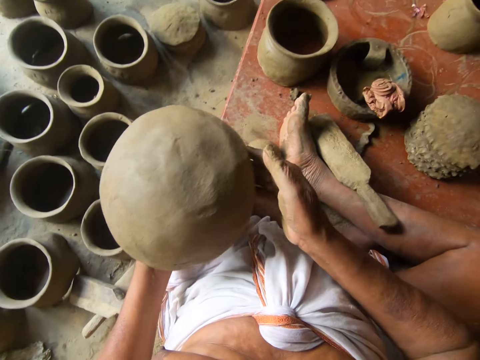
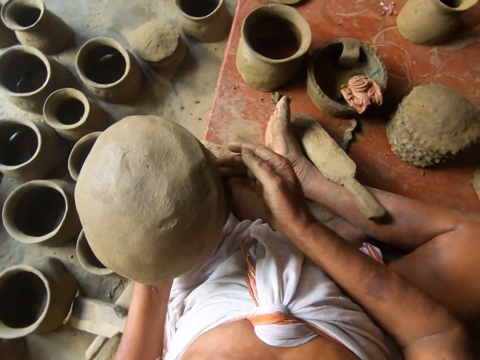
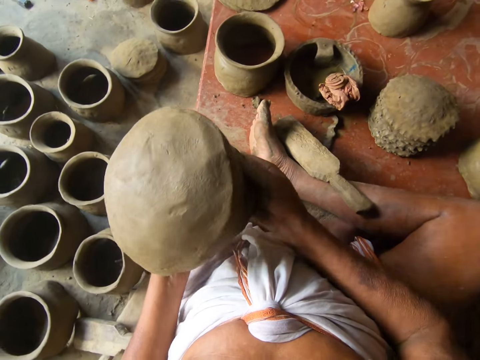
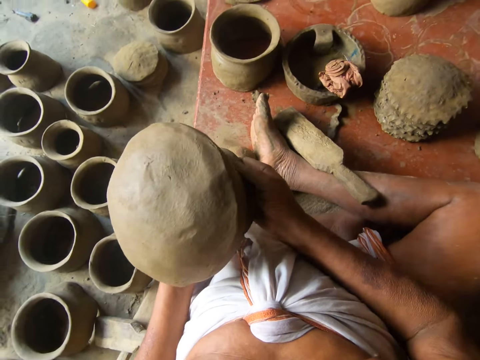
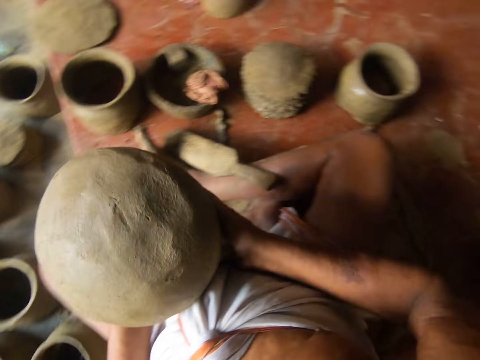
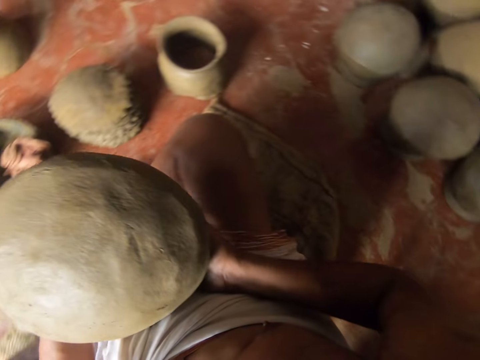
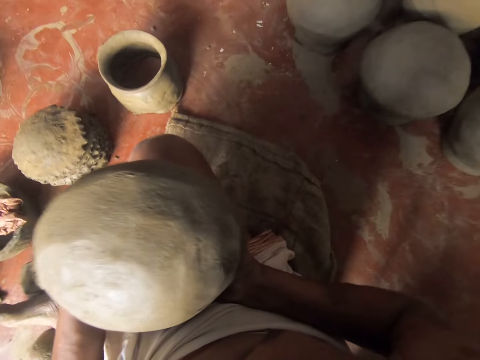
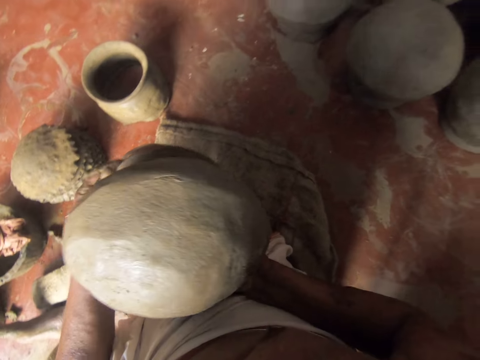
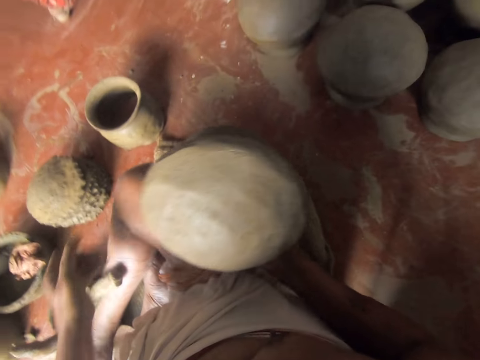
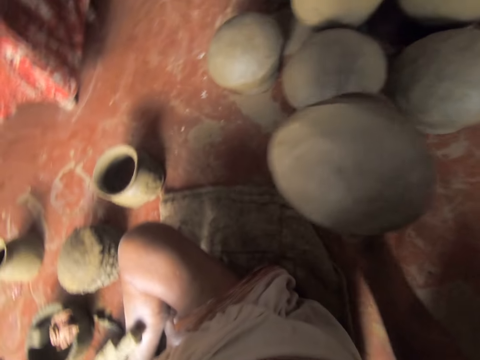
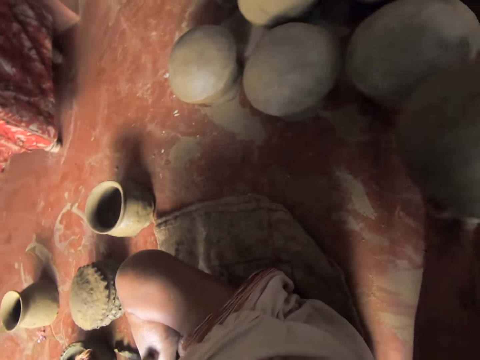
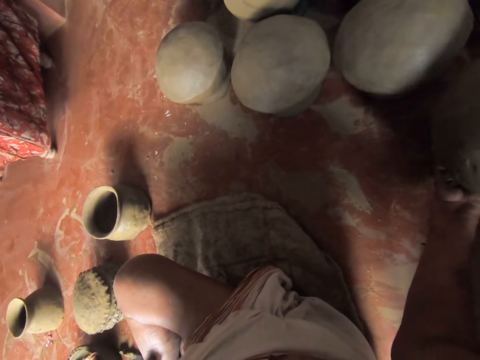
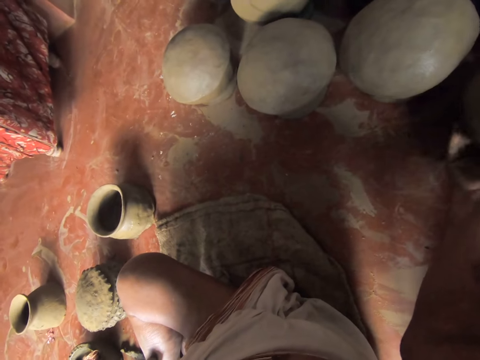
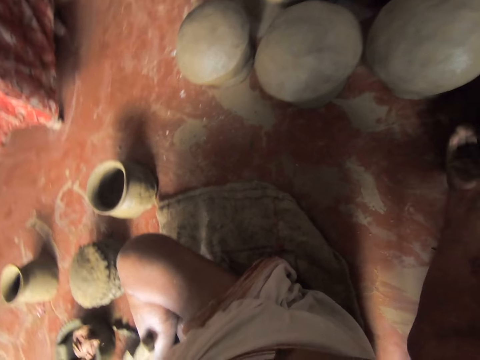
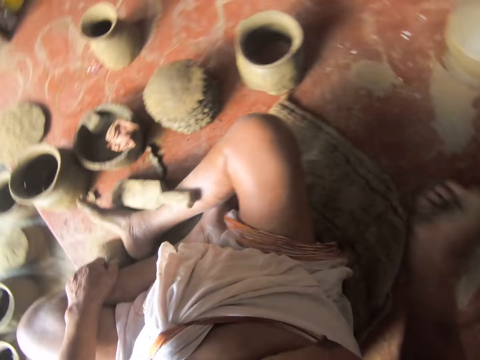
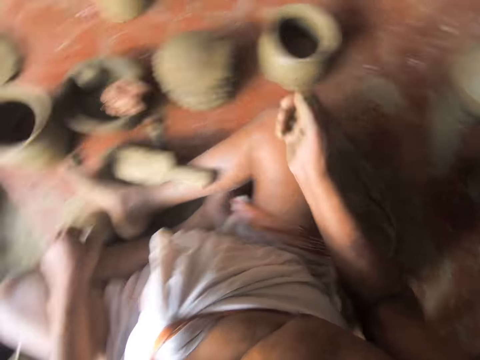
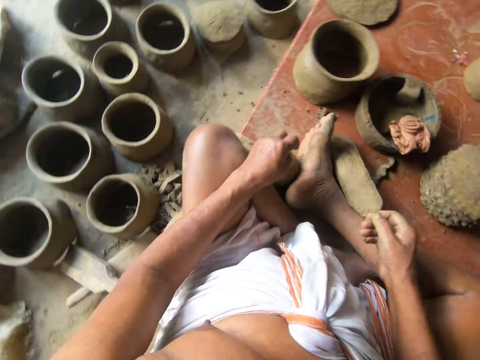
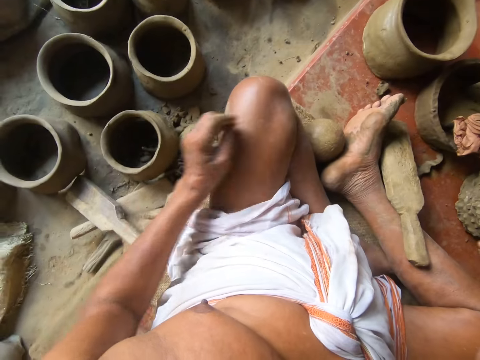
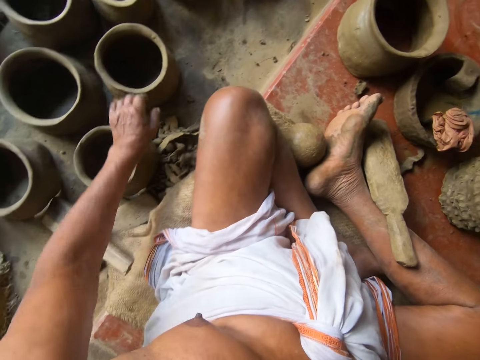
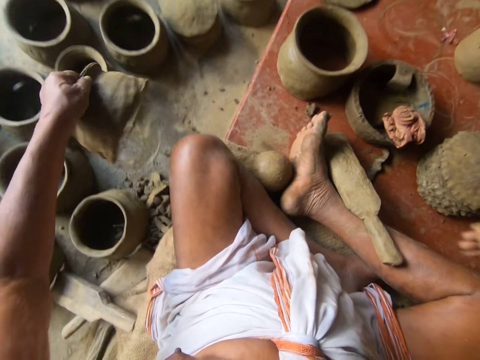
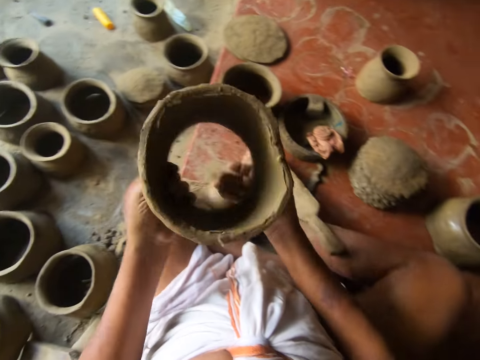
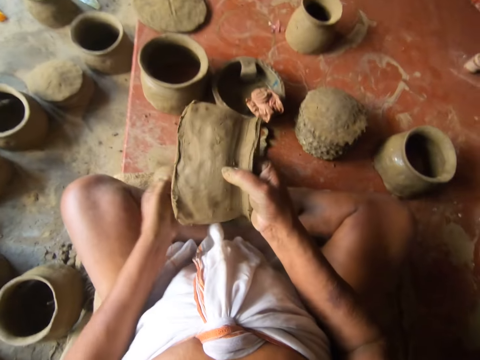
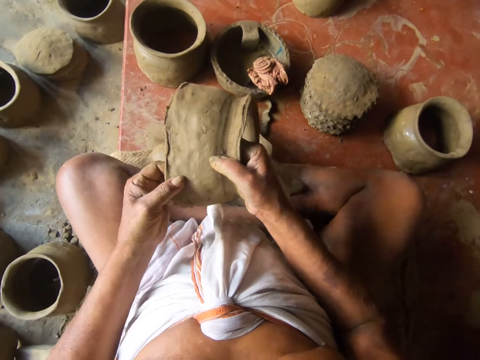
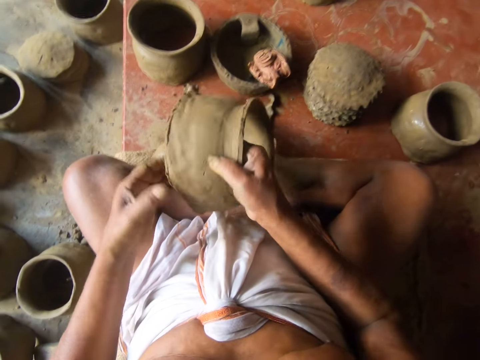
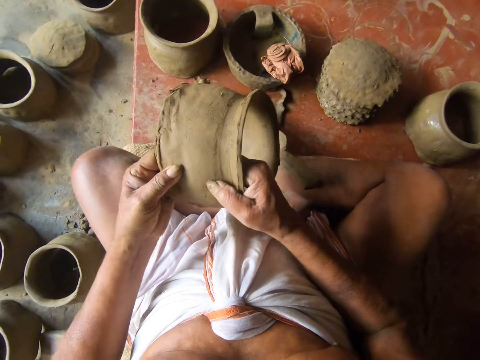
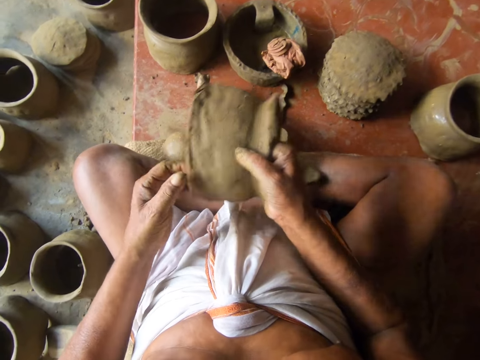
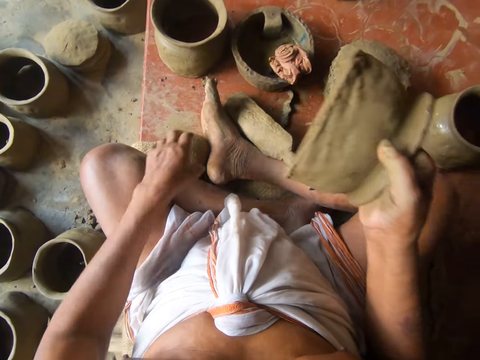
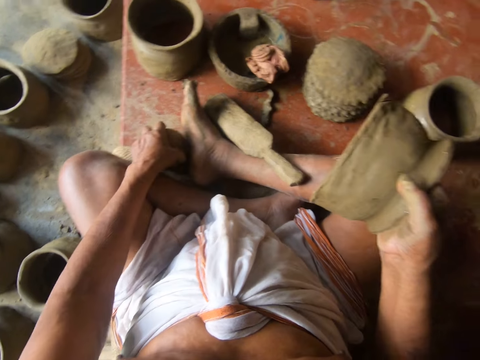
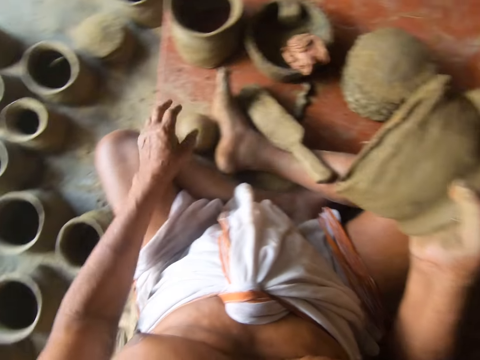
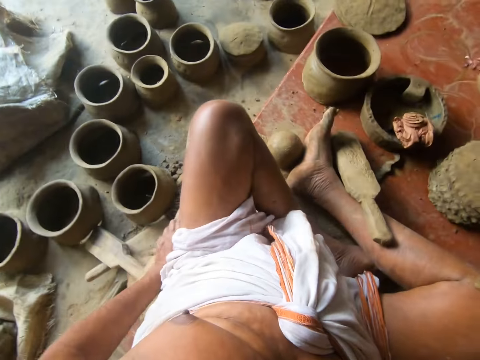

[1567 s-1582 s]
The camera wearer turns around. He puts the modelling clay pot or mold on the floor. He turns around. He picks up the mold on the floor. He examines the modelling clay pot. He adjusts the mold. He holds the clay ball with his left hand.

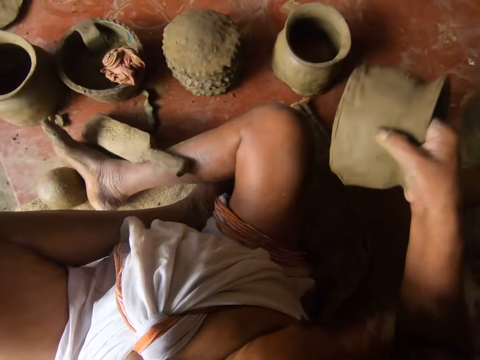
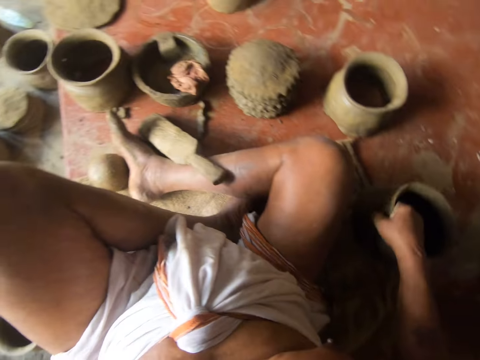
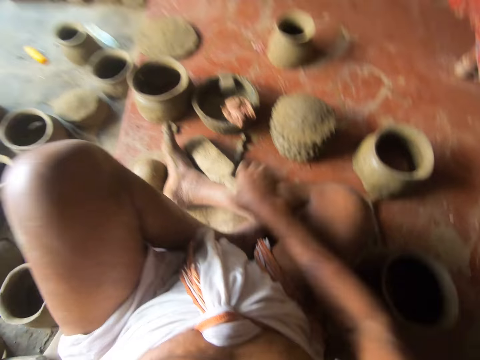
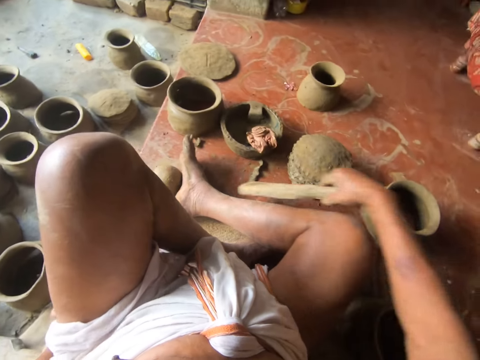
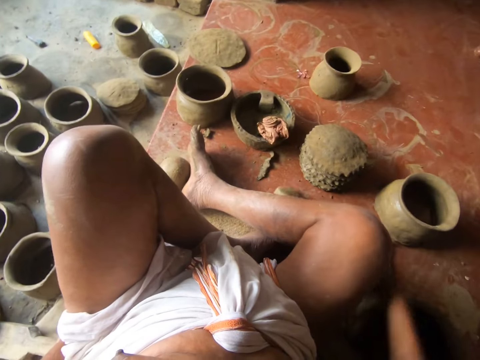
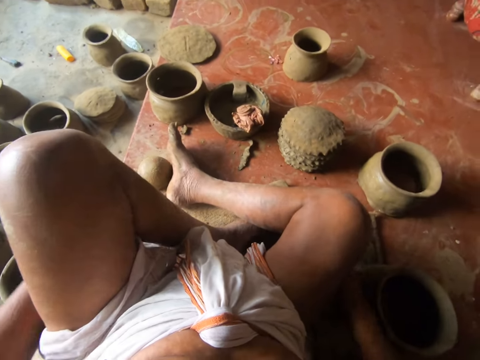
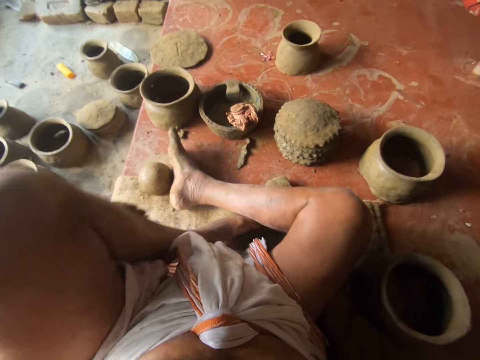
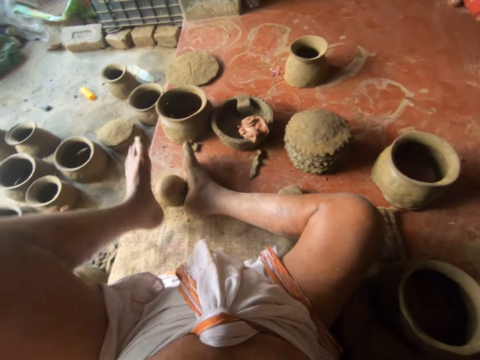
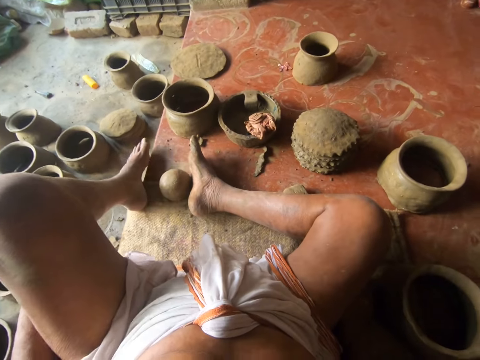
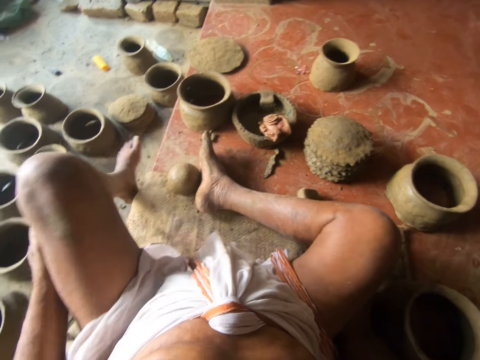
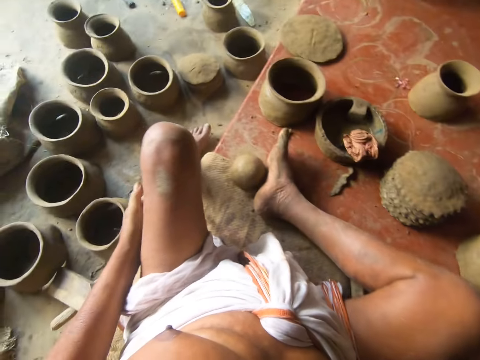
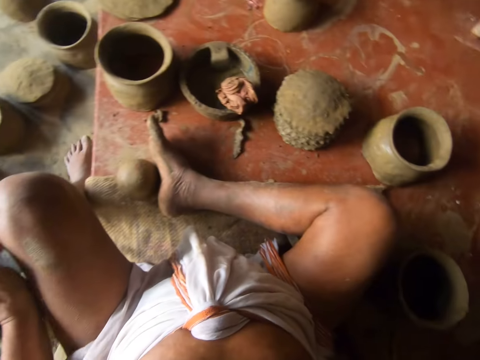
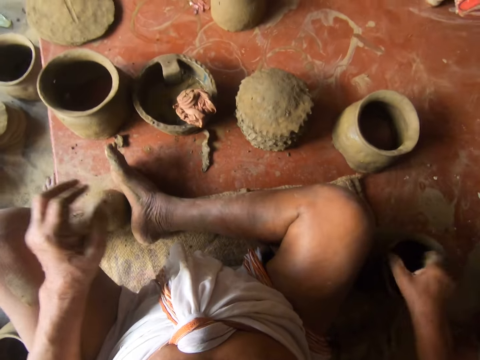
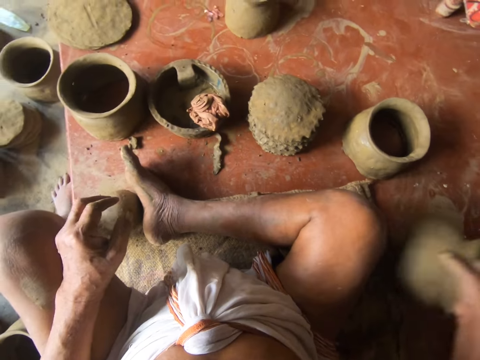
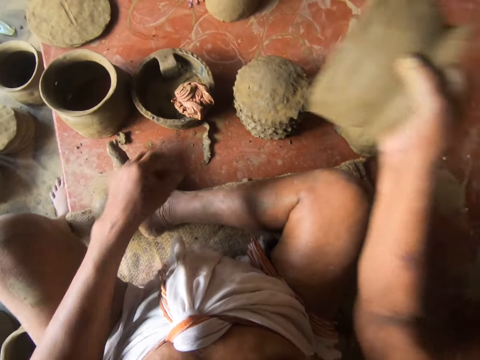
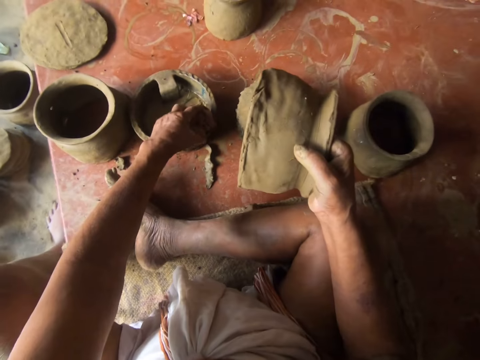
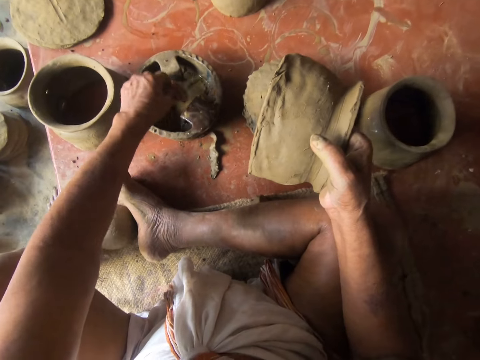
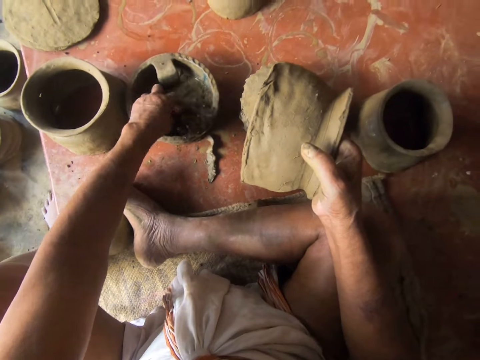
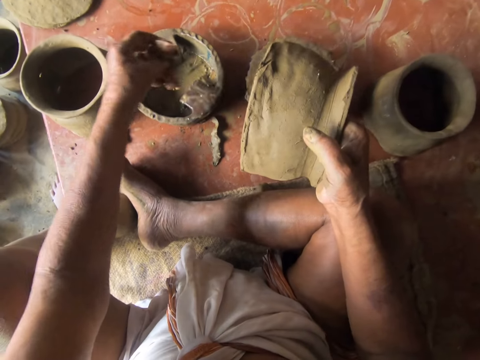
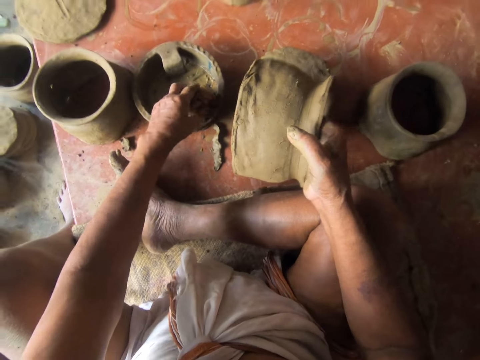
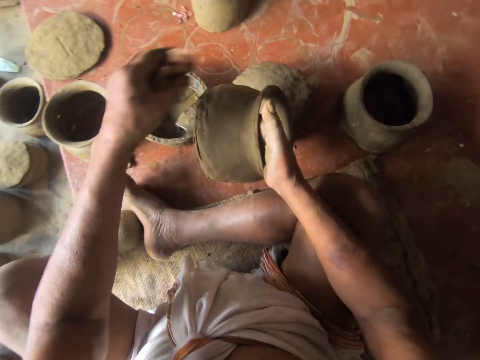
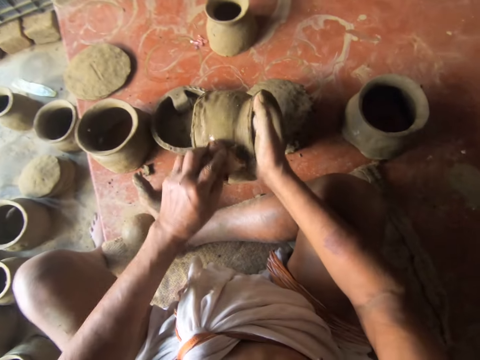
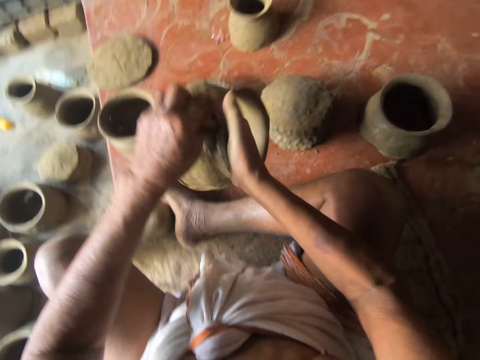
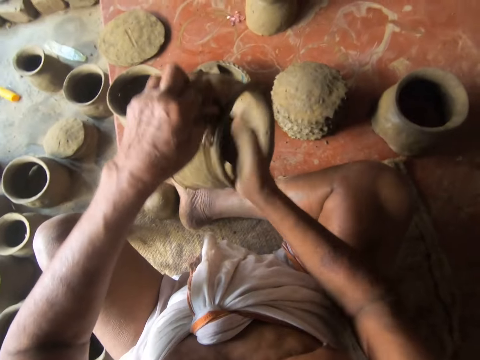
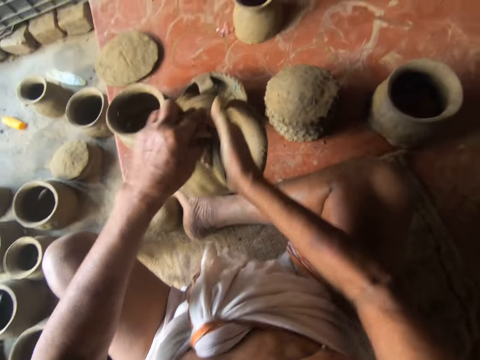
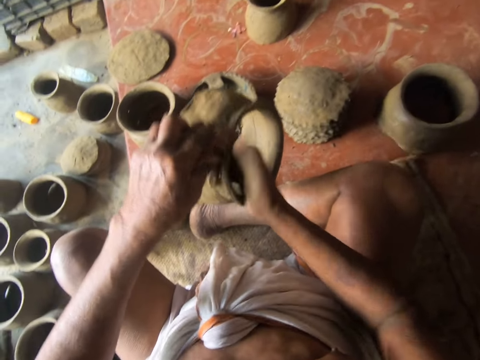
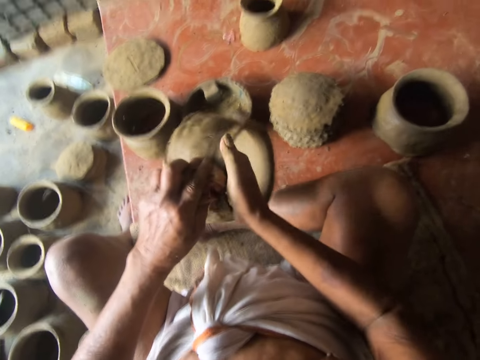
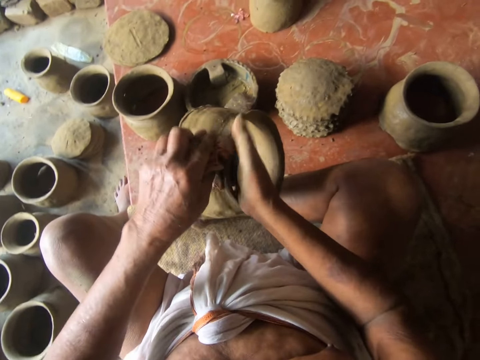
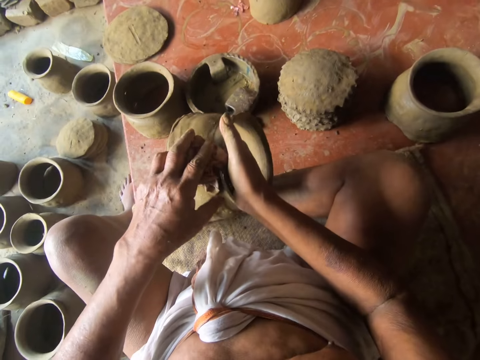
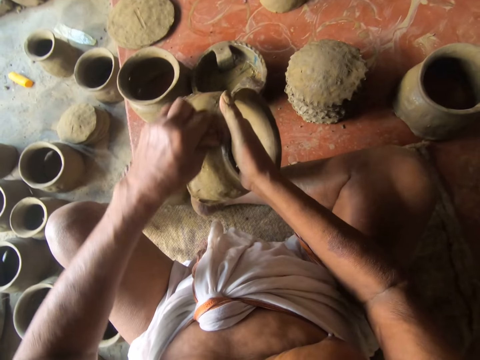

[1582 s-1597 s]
The camera wearer turns around. He places the modelling clay pot or mold on the floor. He moves the wood aside. He holds the wood piece. He adjusts his leg on the mat. He picks up the mold on the floor. He holds a cloth. He dips the cloth in a tin. He wipes the modelling clay pot with the cloth.
